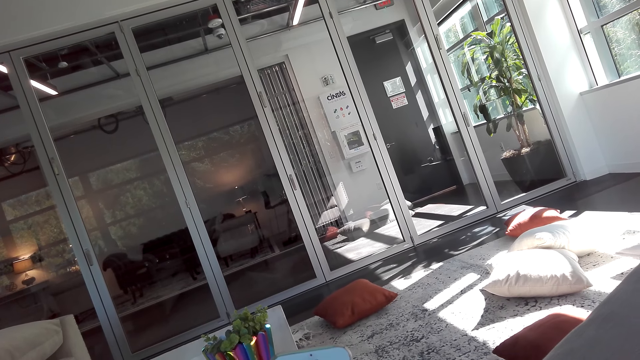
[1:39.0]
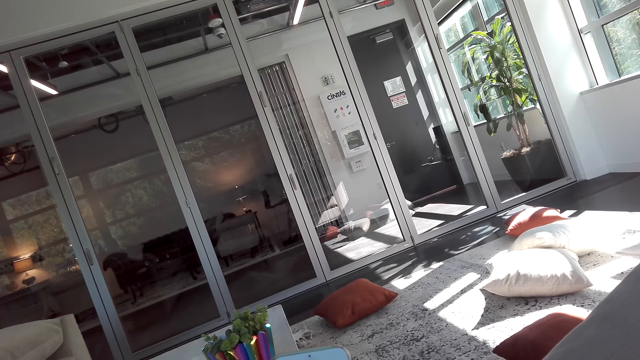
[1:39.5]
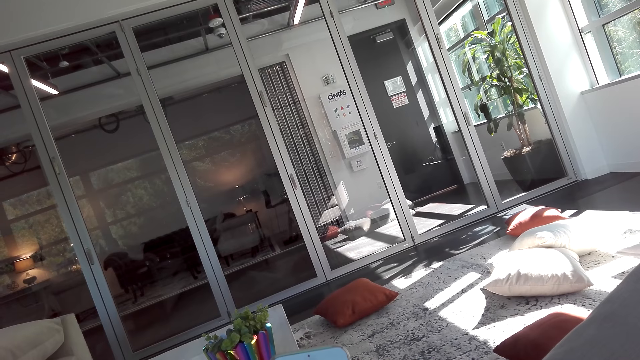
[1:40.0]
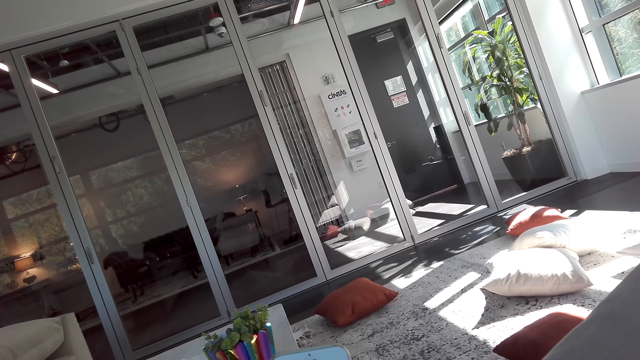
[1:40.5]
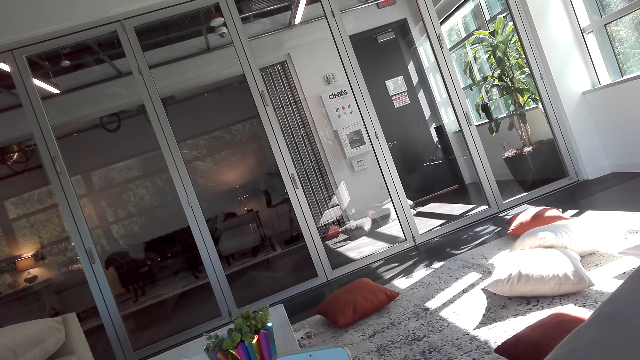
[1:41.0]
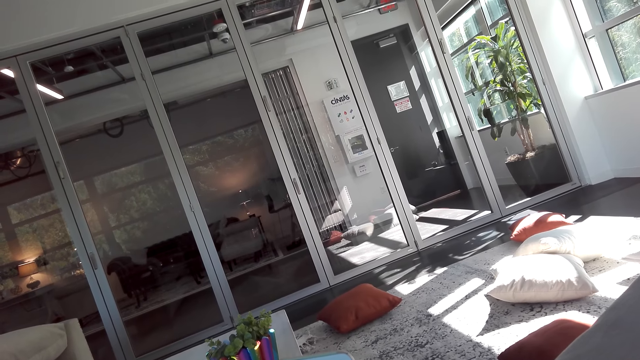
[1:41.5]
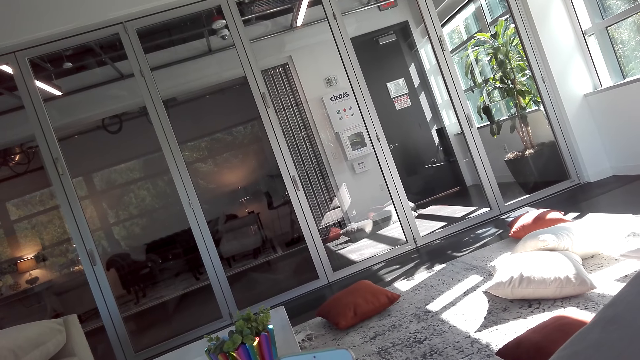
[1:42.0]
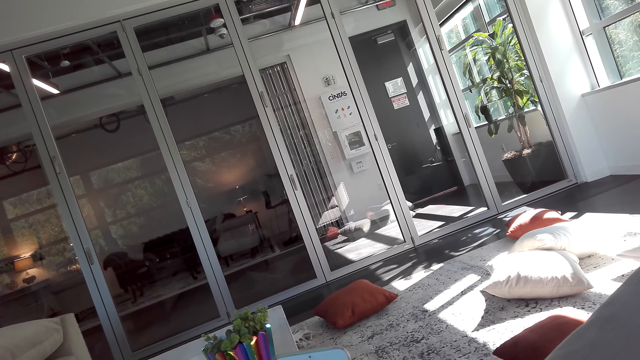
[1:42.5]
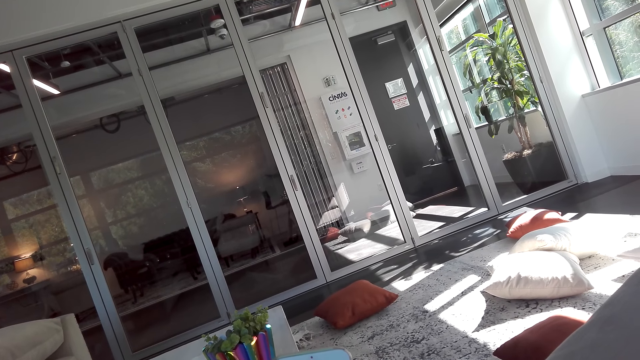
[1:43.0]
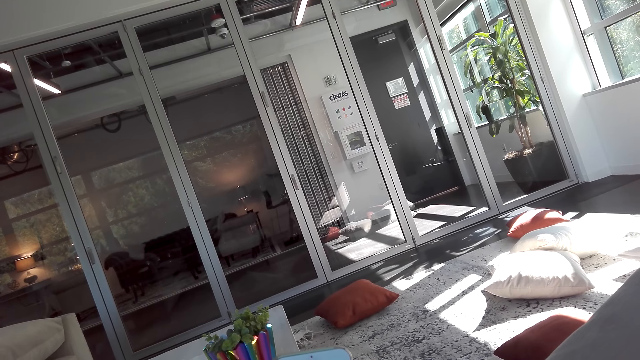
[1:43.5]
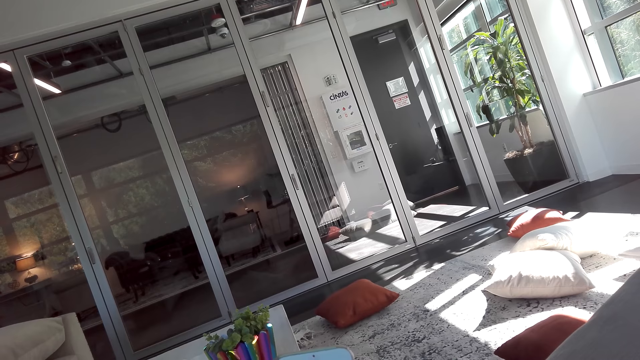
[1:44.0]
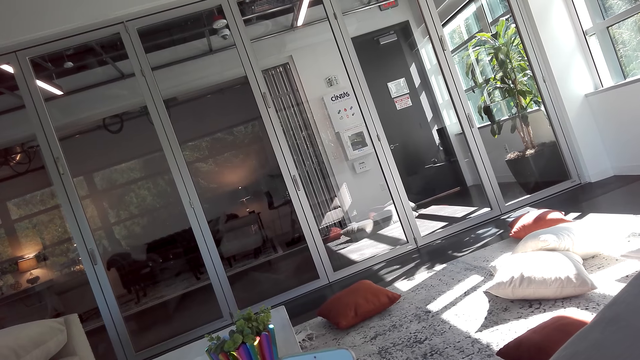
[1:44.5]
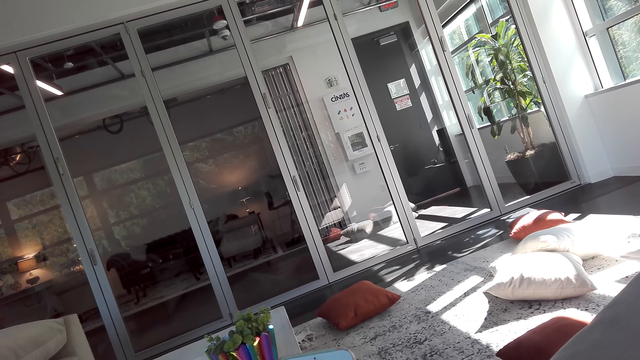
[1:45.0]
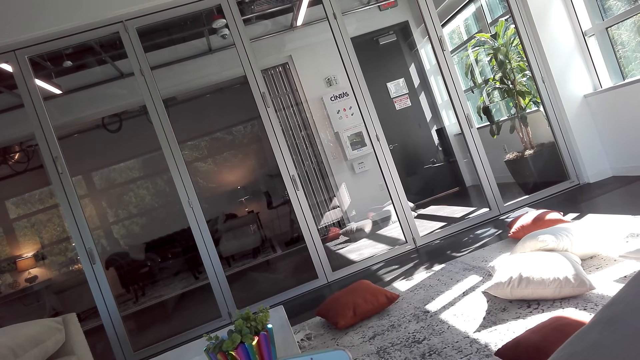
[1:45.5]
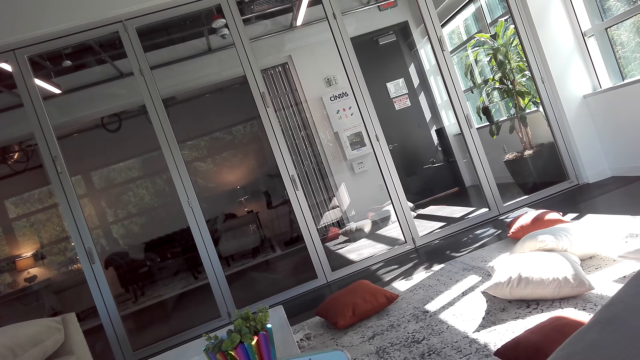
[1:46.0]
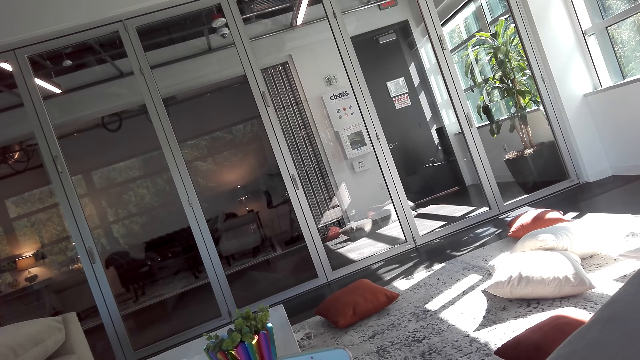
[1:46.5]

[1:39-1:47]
The camera wearer uses a phone.

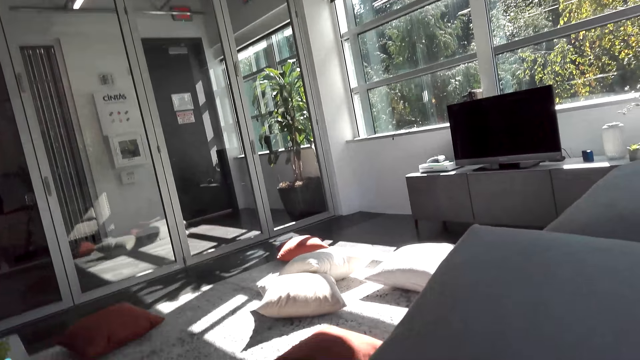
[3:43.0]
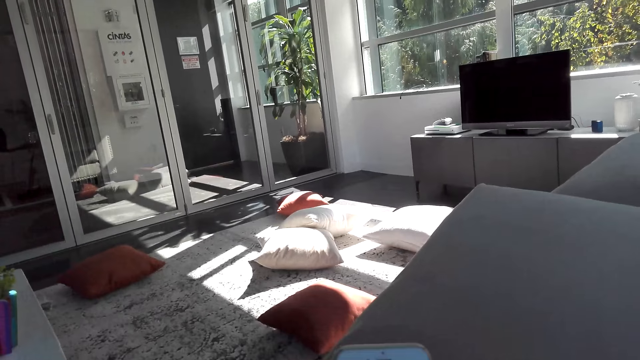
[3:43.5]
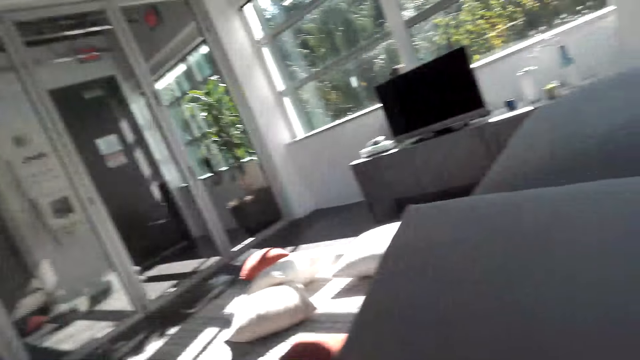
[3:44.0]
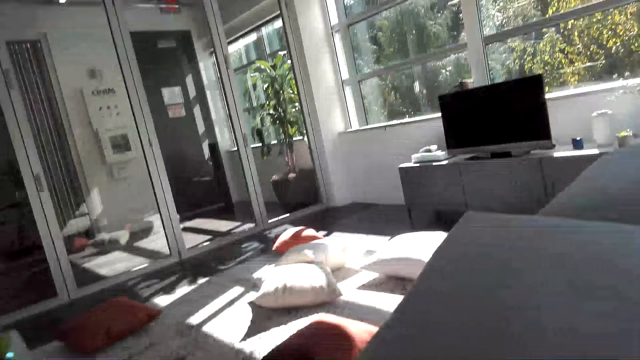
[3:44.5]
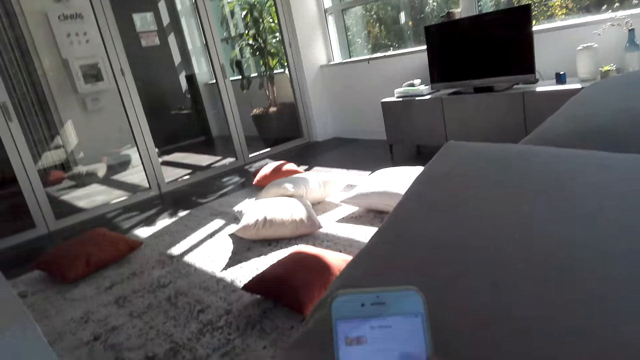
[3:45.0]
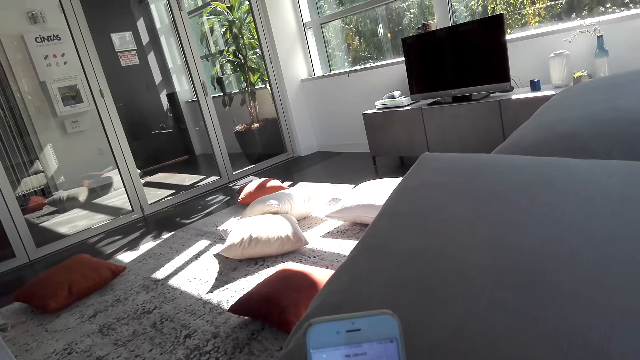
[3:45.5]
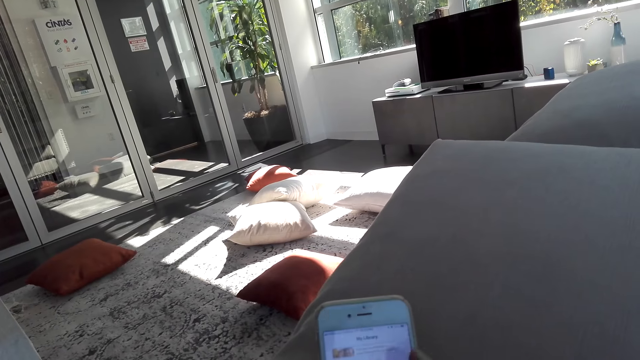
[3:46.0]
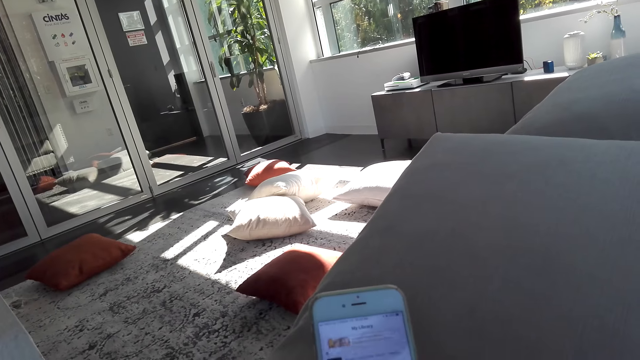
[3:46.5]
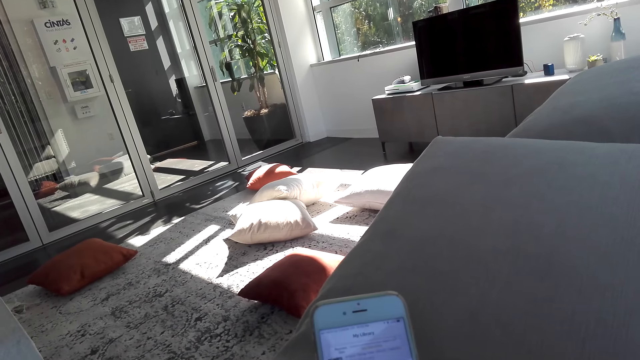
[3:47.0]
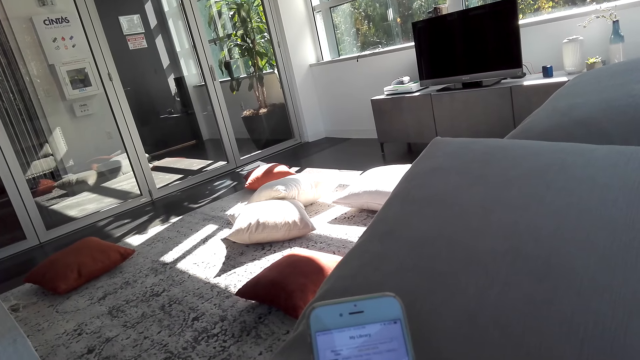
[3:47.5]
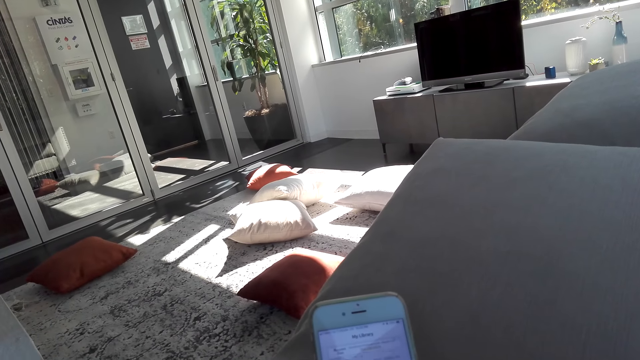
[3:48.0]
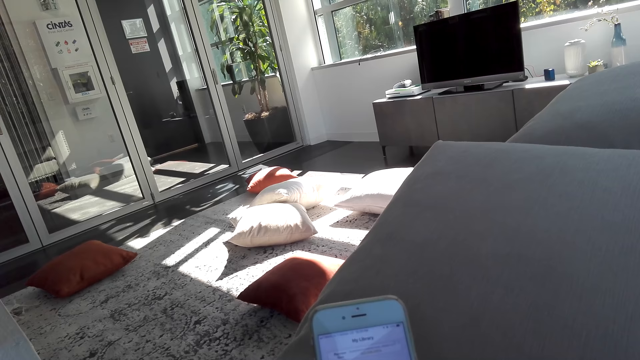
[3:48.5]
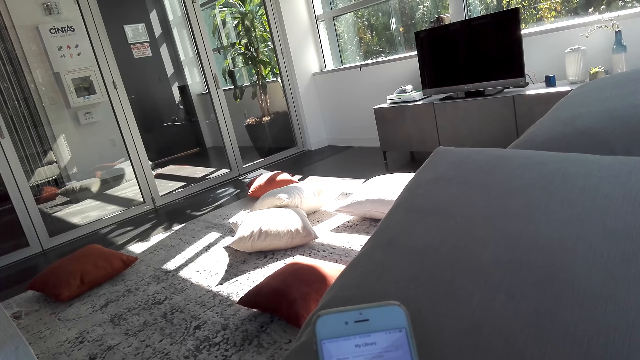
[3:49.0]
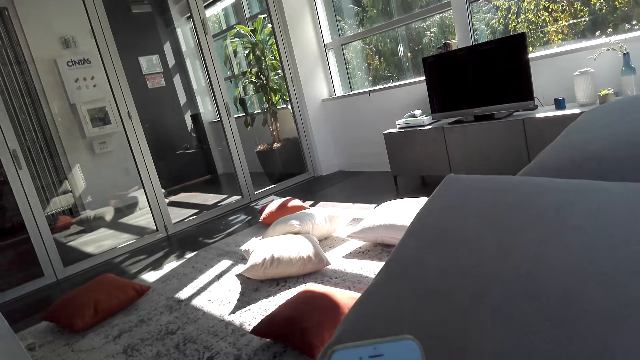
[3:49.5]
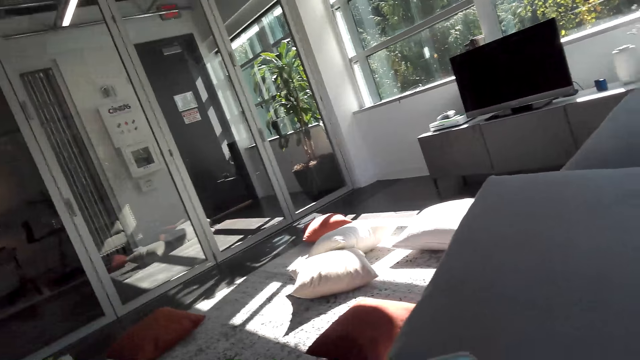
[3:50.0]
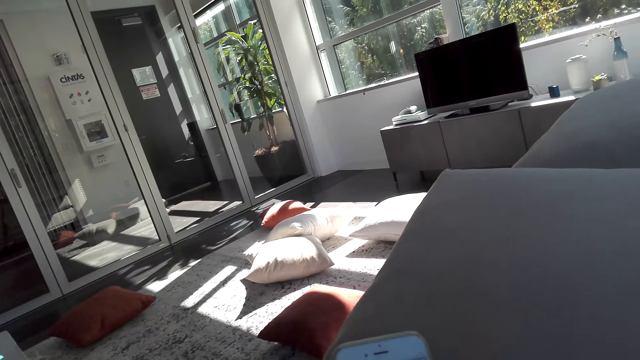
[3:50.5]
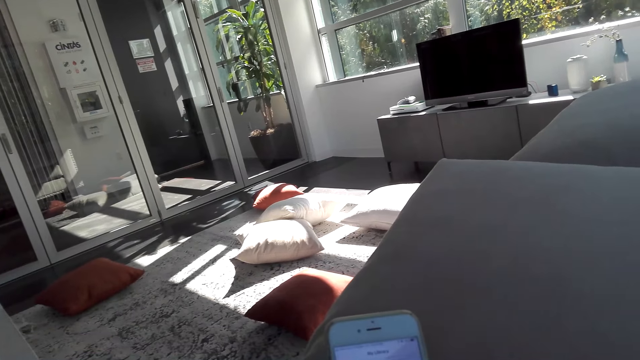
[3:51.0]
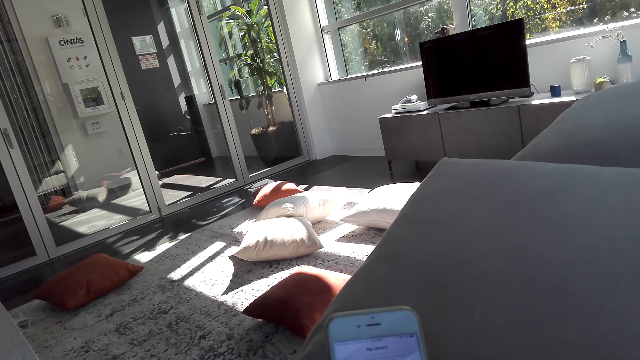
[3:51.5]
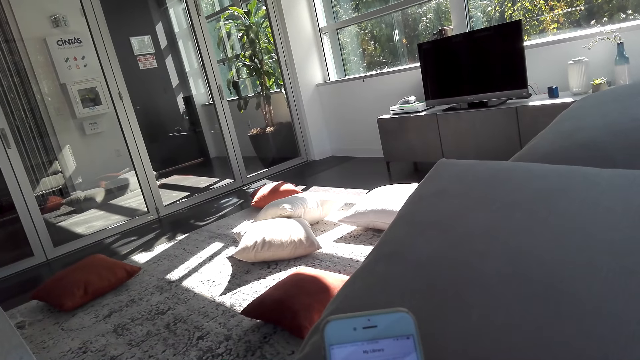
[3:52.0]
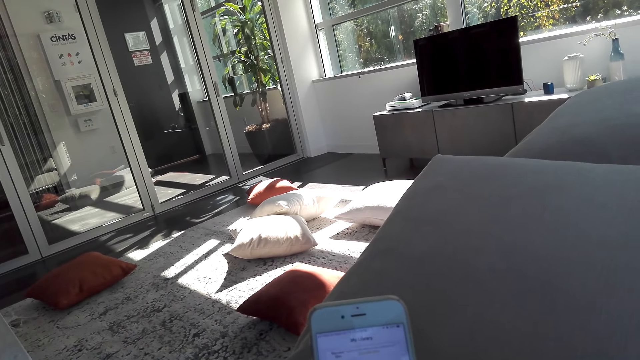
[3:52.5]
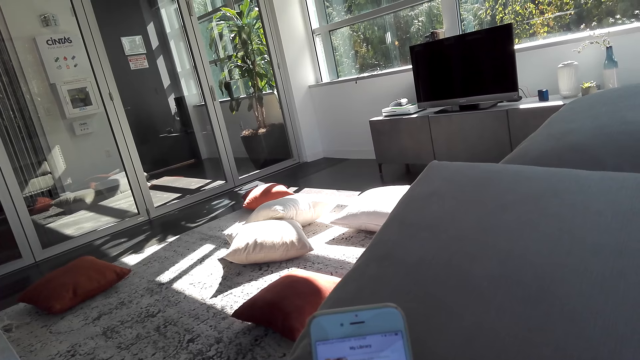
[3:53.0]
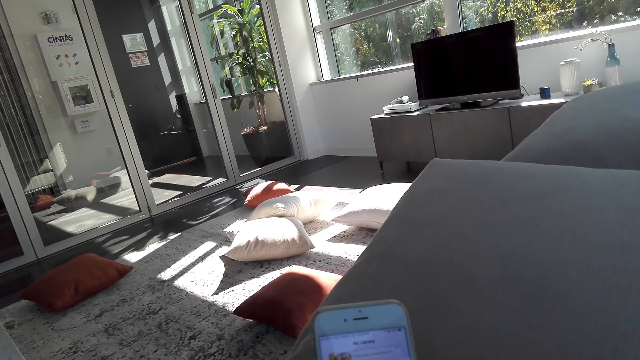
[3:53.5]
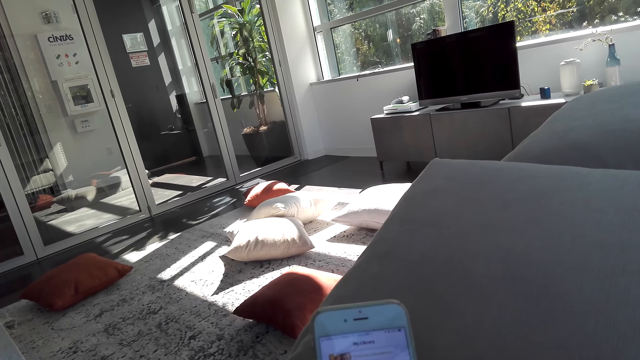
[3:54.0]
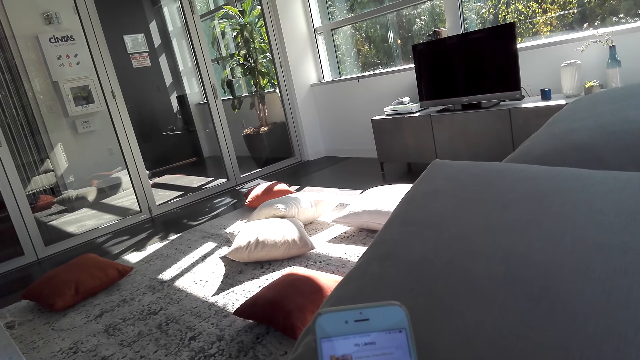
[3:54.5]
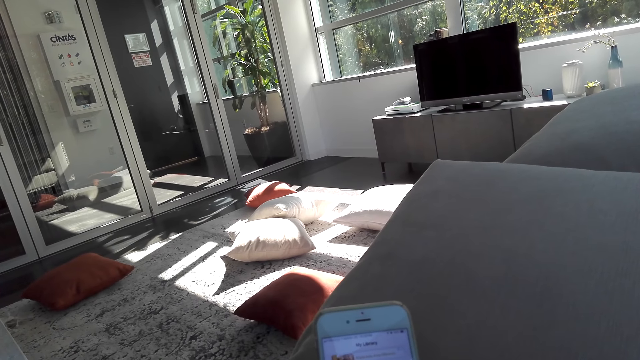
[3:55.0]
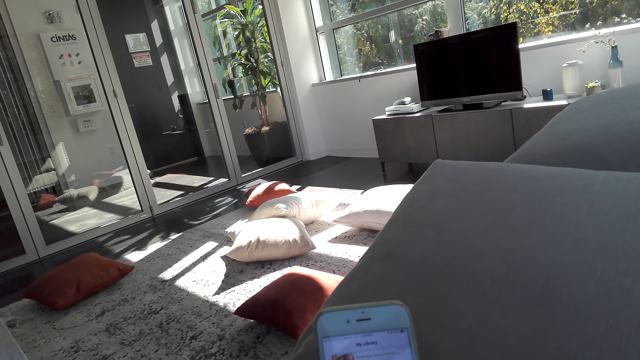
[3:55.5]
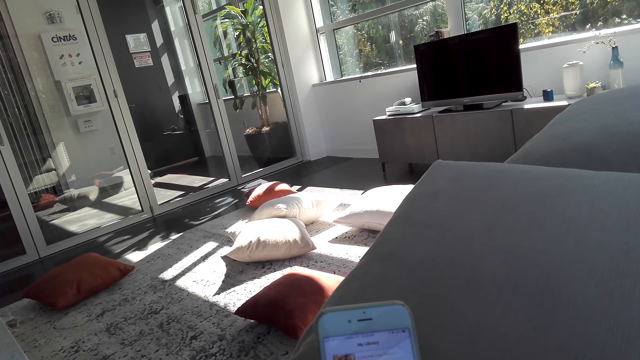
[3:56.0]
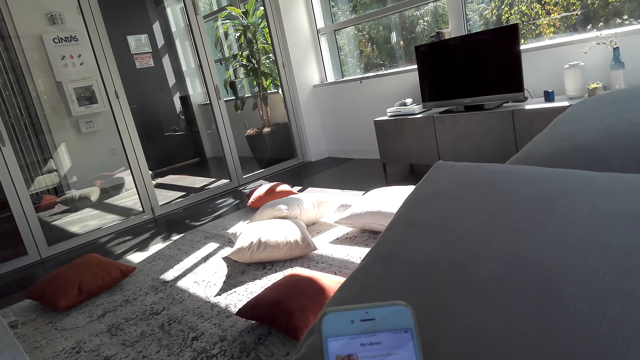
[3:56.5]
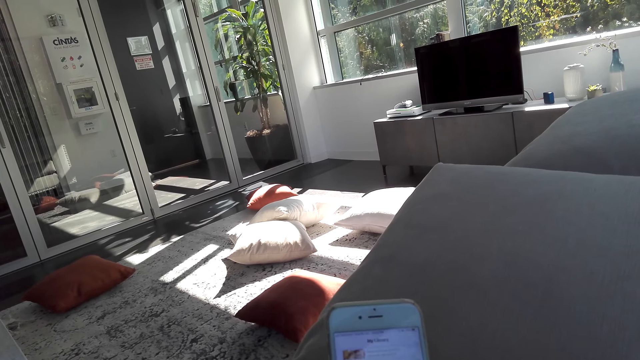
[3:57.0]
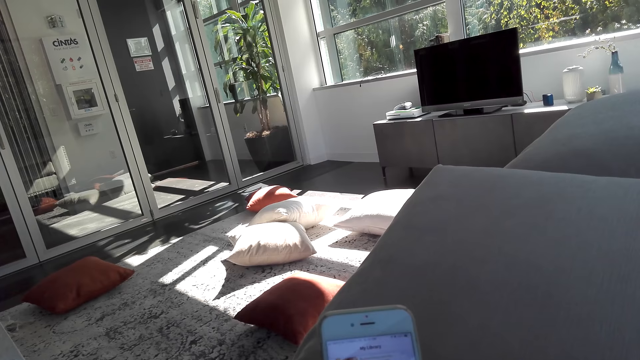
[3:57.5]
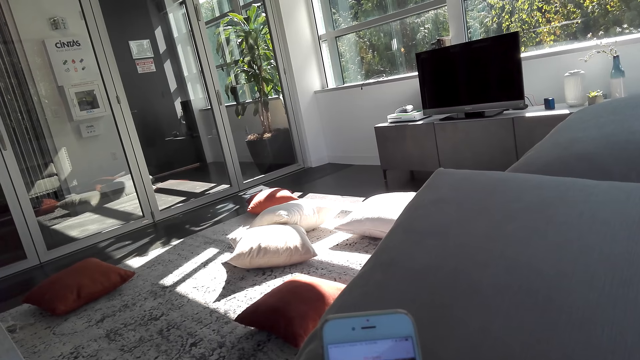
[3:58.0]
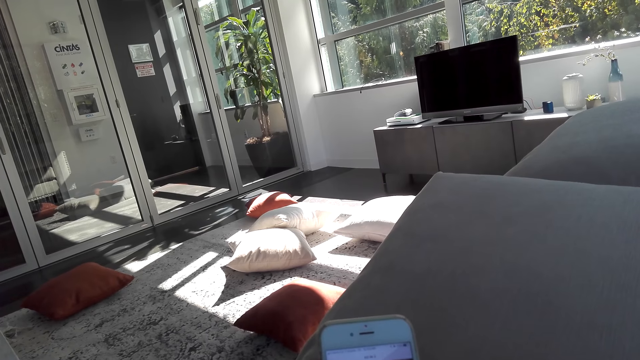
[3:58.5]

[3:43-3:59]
The camera wearer interacts with someone. They use the phone.
